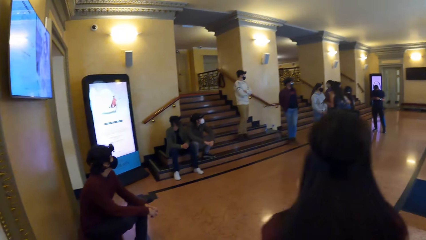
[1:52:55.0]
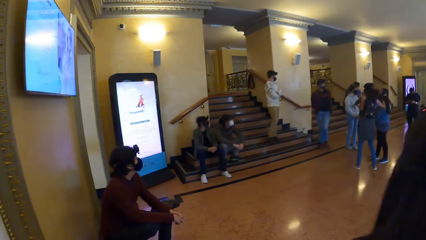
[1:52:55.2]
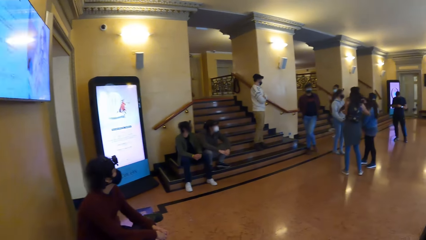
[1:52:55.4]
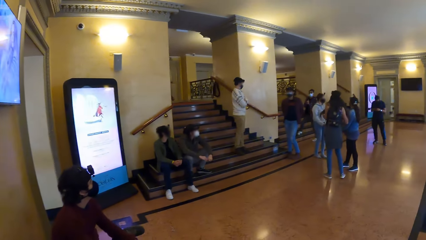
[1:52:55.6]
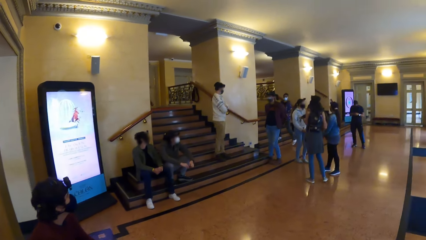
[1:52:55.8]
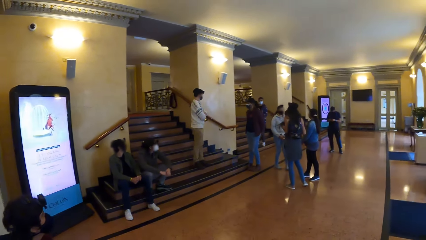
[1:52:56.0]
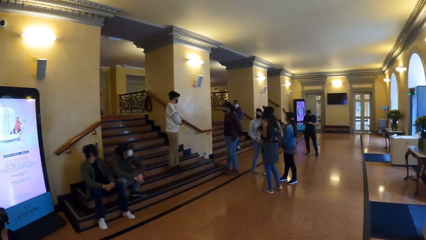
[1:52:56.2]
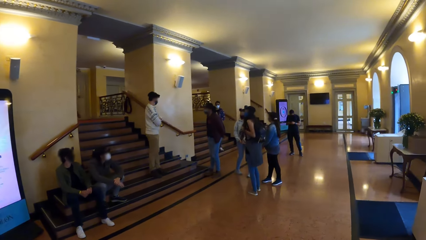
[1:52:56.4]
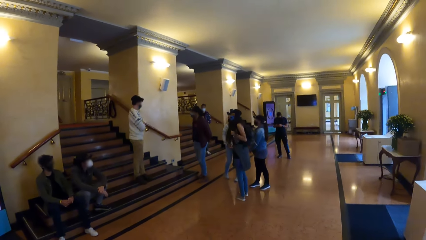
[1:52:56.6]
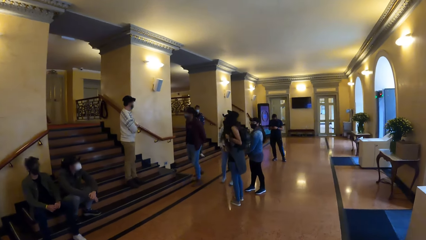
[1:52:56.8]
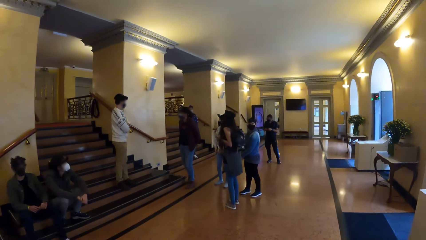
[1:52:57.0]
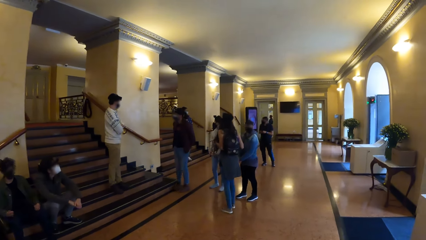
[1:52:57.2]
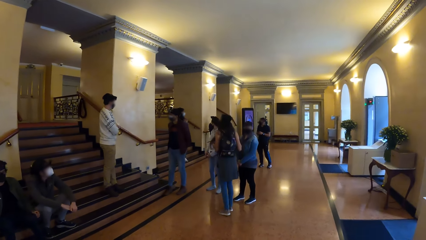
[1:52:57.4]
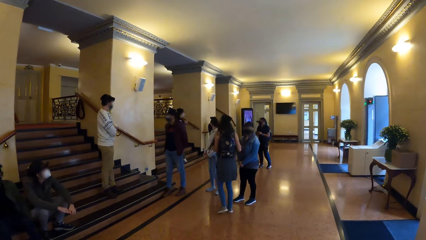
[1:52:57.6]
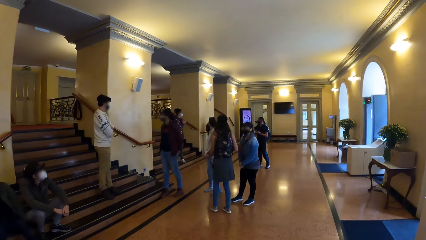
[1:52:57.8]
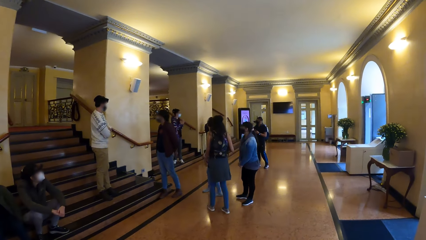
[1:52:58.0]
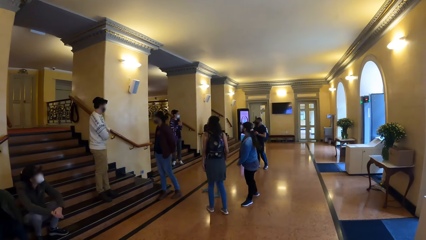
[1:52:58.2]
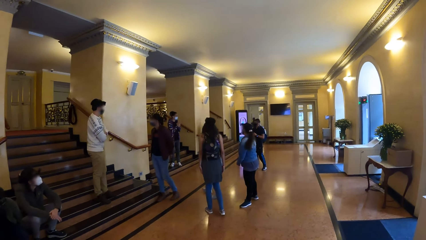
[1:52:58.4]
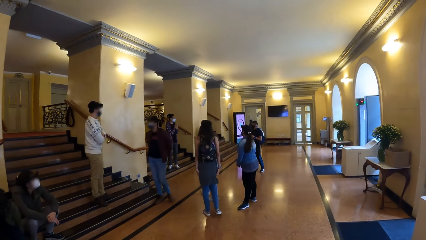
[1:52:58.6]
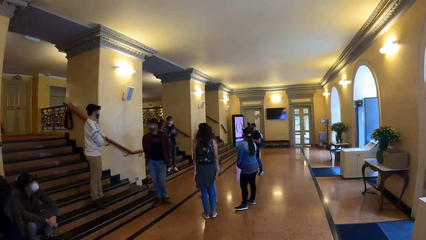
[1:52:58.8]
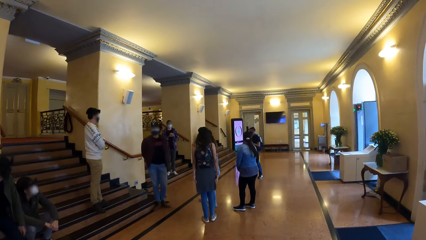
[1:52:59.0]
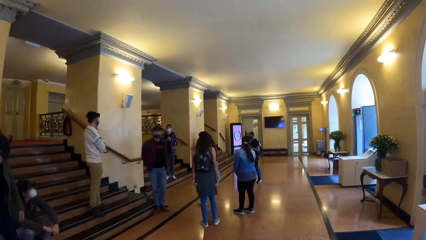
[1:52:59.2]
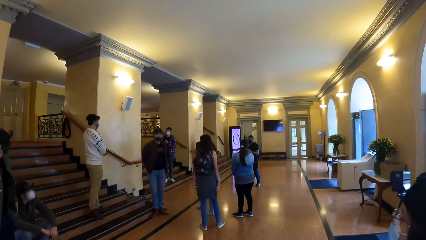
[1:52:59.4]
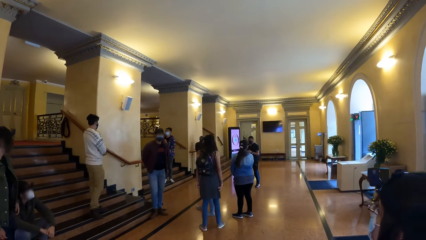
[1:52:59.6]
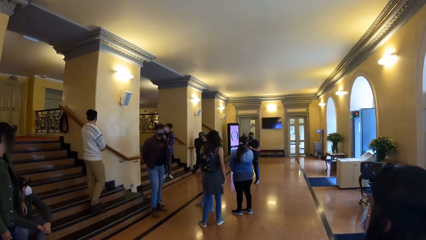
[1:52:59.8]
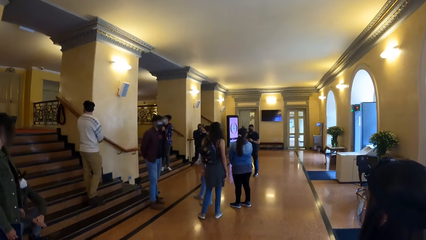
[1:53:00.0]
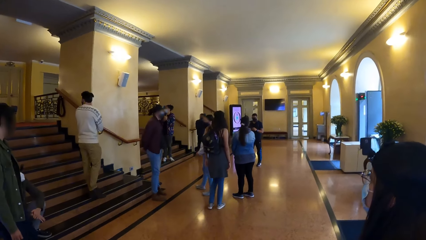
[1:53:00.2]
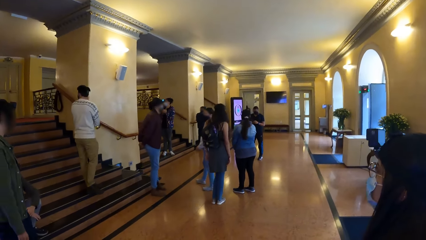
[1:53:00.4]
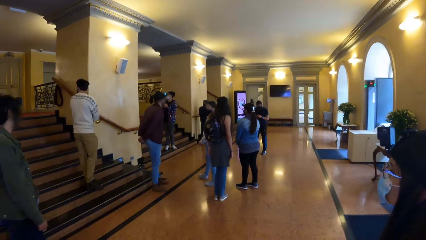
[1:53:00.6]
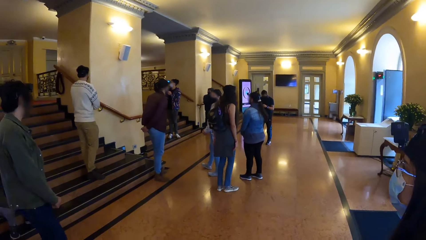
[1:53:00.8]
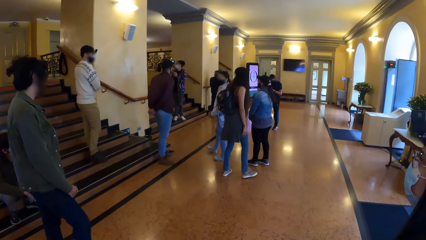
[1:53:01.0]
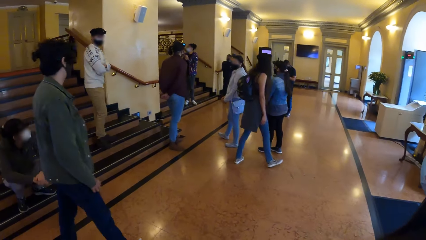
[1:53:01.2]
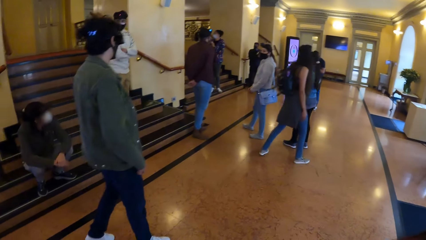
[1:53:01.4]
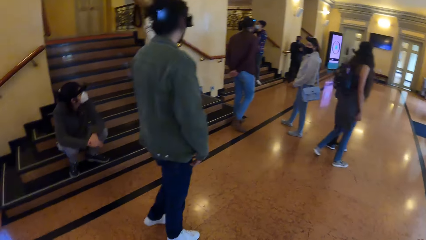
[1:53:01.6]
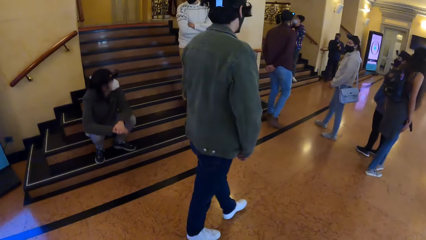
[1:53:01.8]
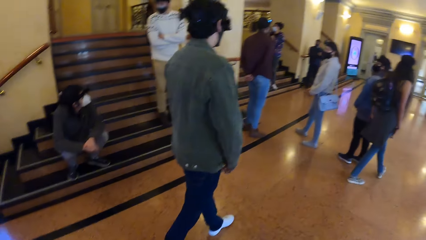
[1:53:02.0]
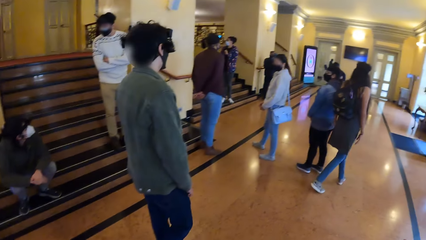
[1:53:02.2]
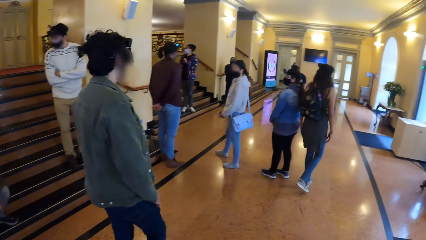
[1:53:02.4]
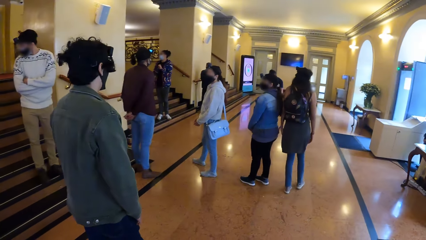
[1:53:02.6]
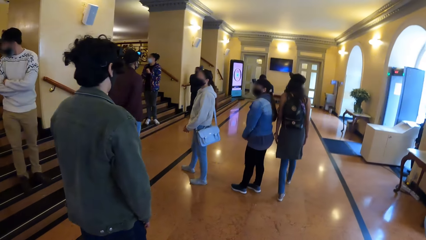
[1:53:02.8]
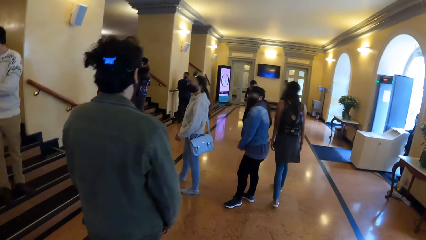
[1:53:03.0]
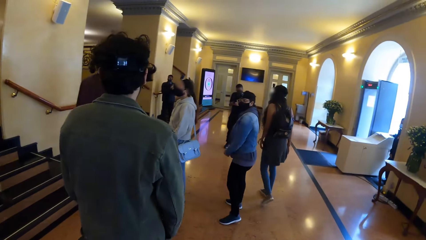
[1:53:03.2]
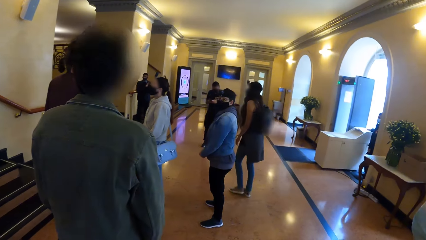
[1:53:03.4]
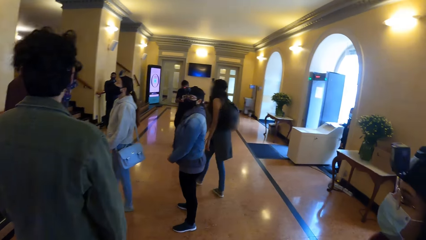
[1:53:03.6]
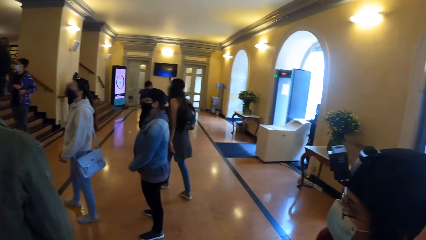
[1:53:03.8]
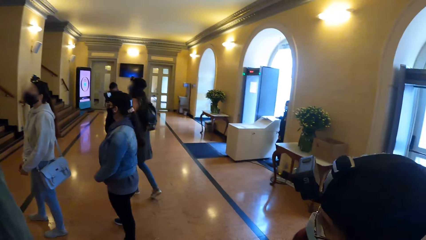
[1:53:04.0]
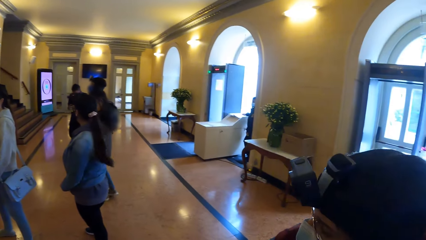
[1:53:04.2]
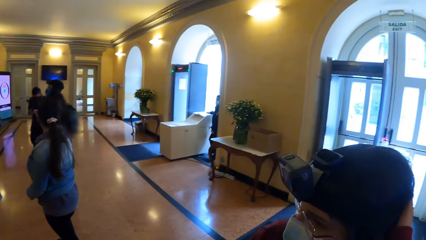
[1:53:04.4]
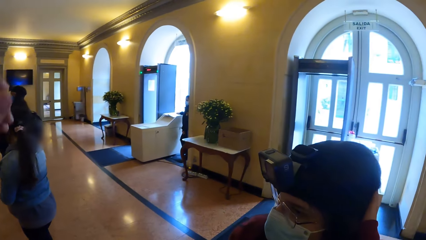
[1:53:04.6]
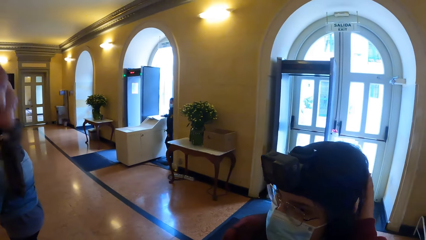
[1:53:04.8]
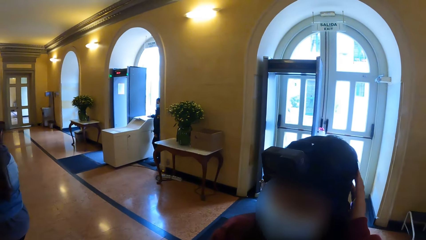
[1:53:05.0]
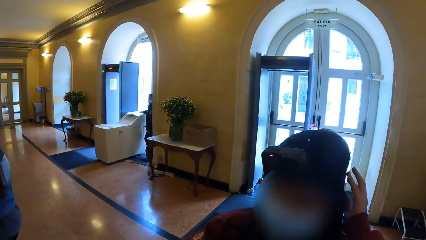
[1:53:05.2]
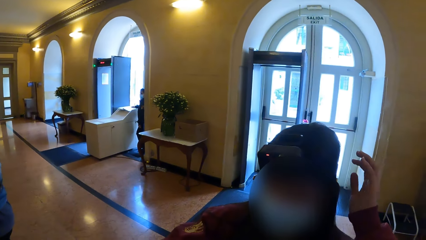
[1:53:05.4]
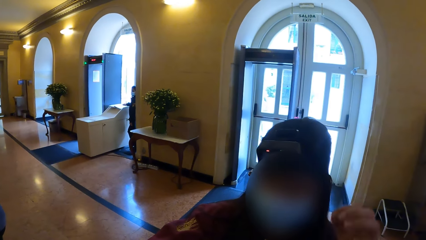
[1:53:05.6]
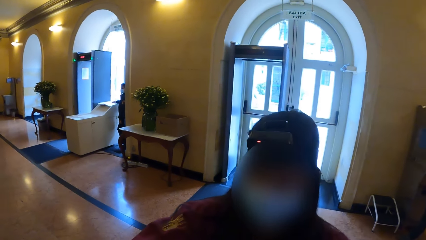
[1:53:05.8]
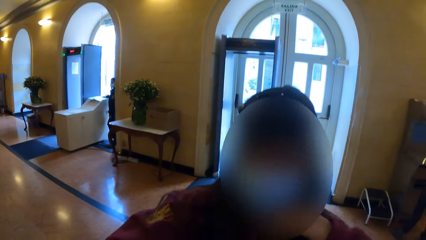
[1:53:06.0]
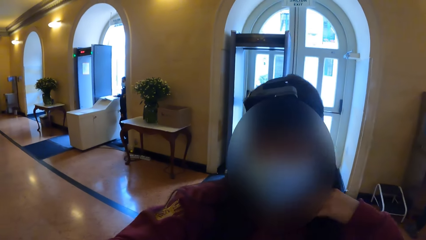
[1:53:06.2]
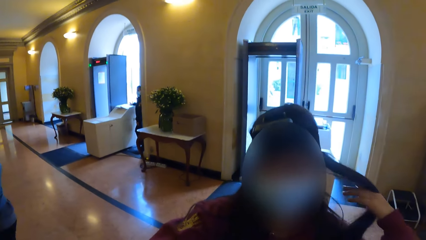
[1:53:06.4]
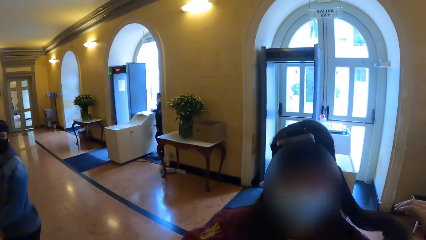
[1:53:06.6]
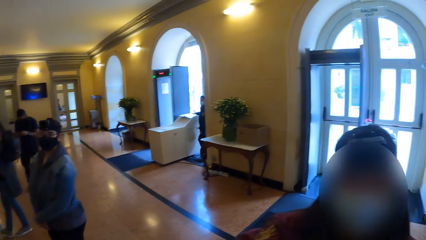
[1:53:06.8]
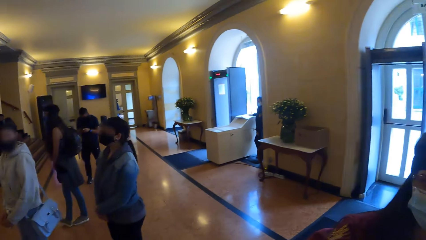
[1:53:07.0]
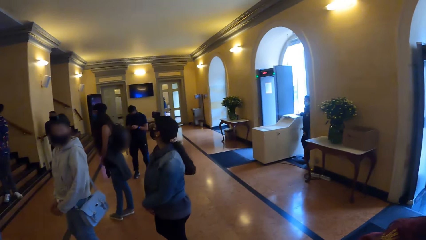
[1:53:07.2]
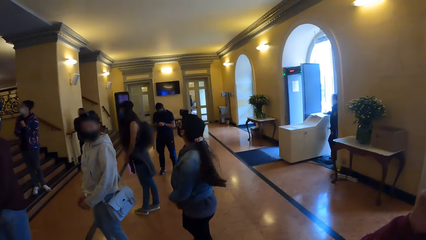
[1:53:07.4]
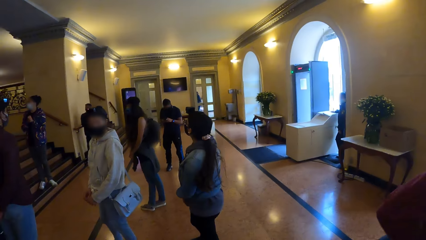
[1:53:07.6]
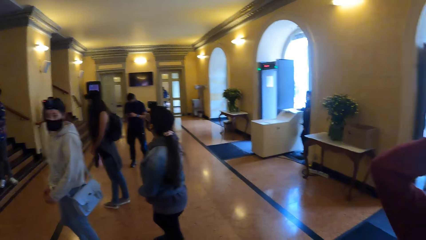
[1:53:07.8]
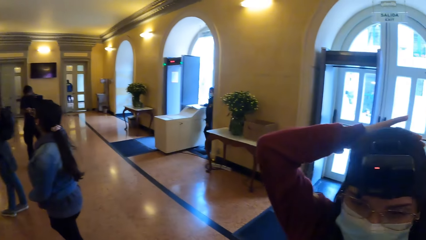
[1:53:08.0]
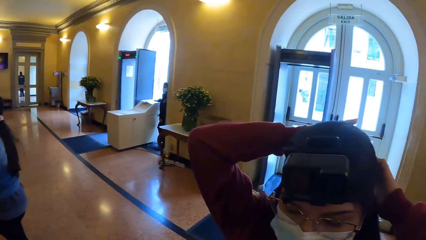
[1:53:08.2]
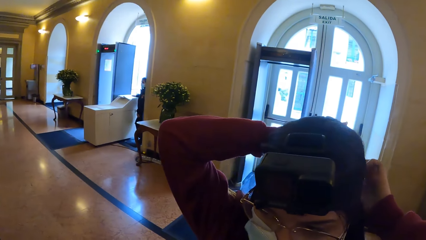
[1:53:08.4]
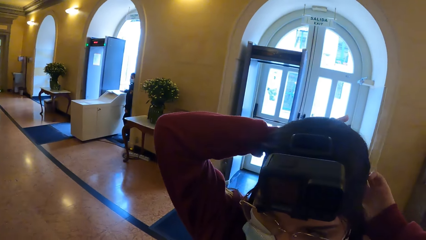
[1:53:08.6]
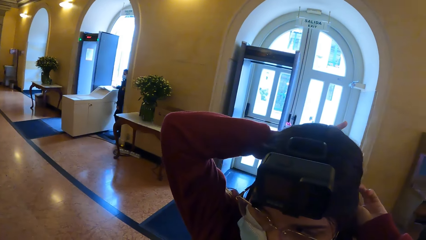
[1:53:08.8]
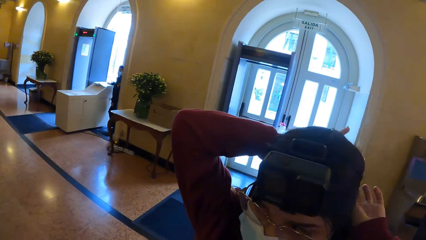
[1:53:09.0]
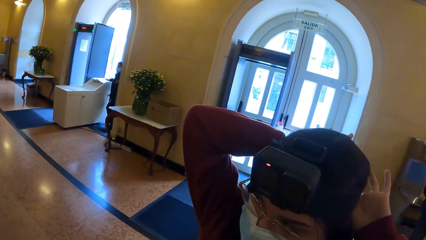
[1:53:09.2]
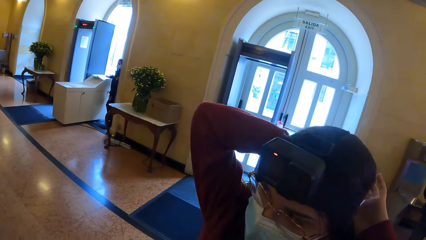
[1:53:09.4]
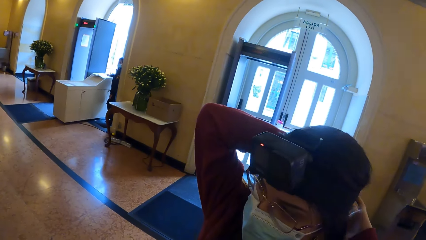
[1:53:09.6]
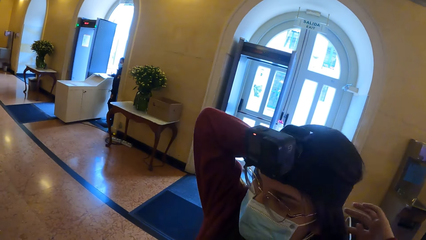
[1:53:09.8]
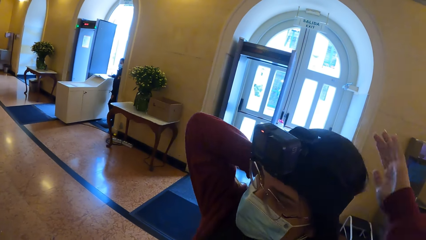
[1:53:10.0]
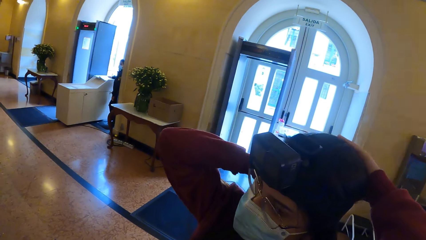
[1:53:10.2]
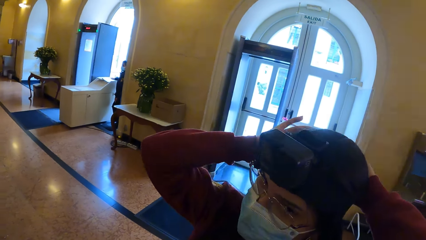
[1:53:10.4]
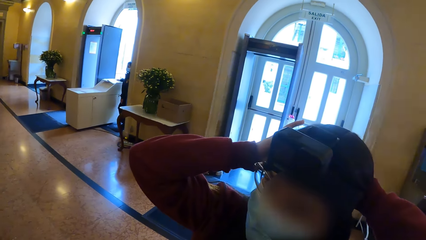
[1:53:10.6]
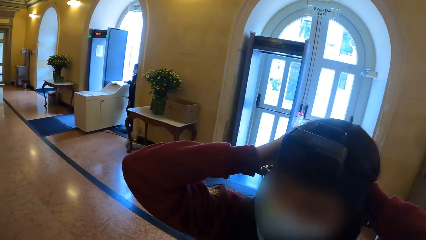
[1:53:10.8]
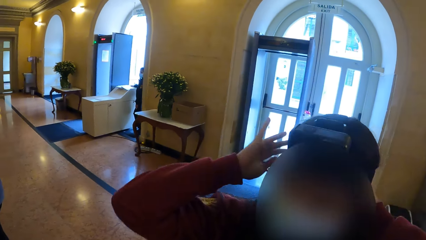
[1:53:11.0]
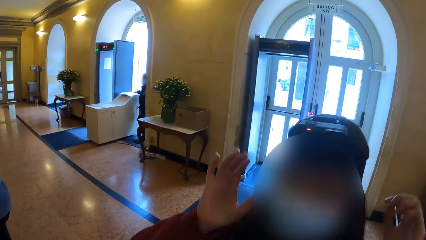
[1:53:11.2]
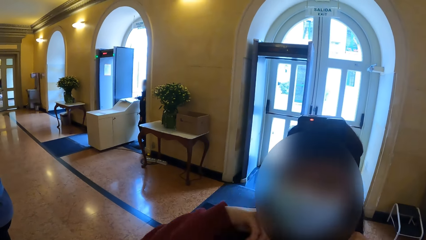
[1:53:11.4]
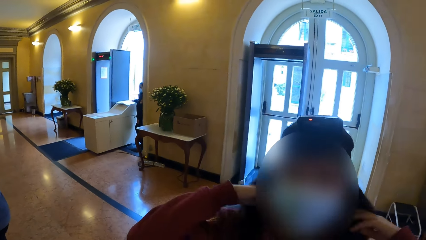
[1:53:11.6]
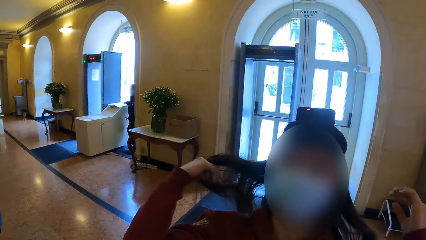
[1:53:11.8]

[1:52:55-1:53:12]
A man stands up. A person walks to the colleagues. The man walks in the room. A woman walks in the room. Another woman touches her hair with her left hand. The camera wearer interacts with the second woman. The second woman touches her hair with her left hand and adjusts her hair with her hands.
